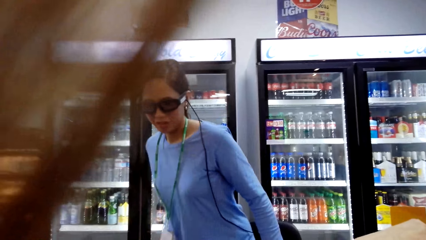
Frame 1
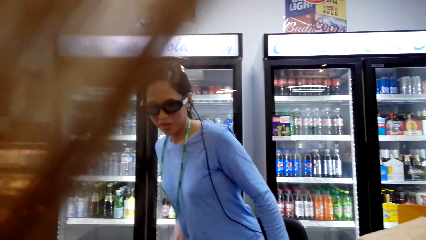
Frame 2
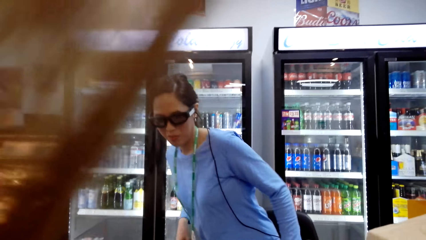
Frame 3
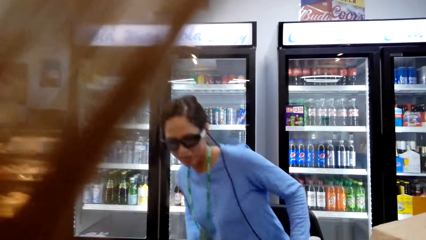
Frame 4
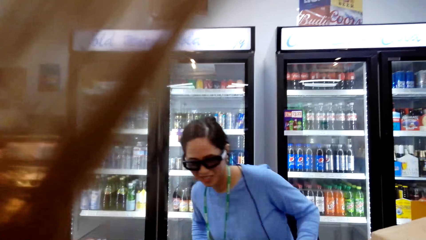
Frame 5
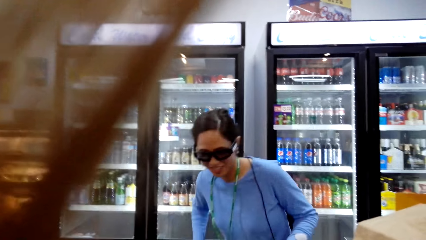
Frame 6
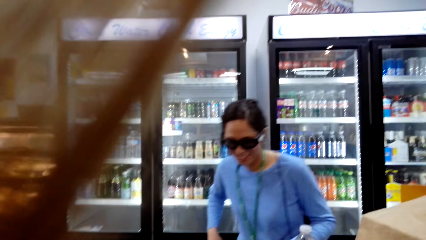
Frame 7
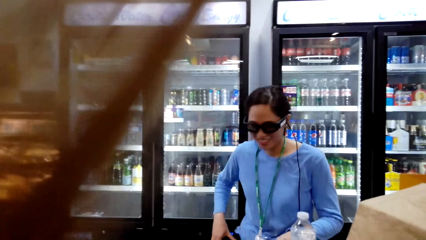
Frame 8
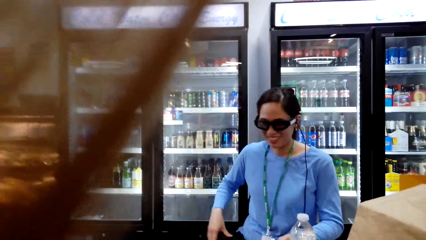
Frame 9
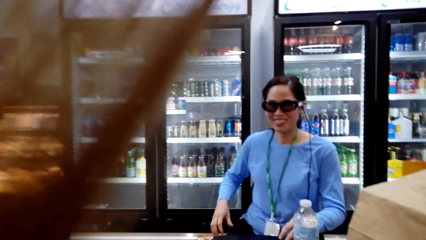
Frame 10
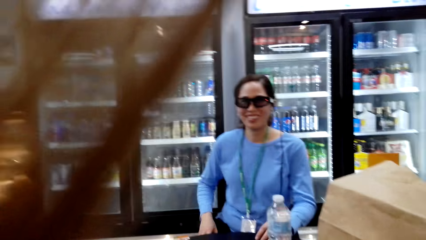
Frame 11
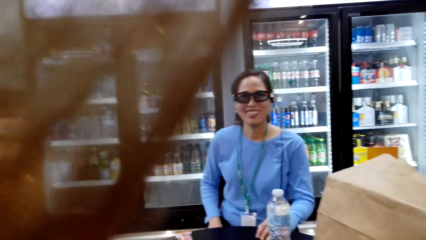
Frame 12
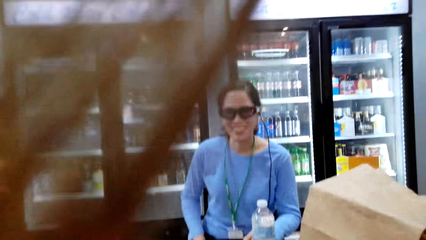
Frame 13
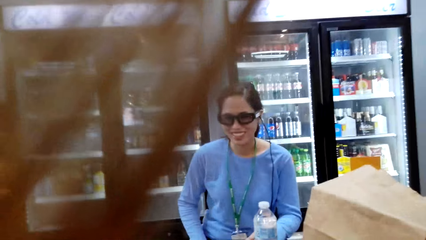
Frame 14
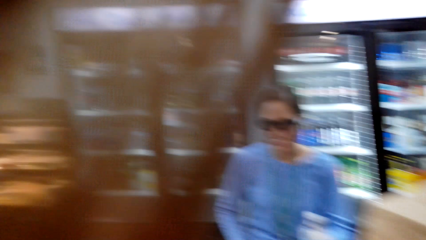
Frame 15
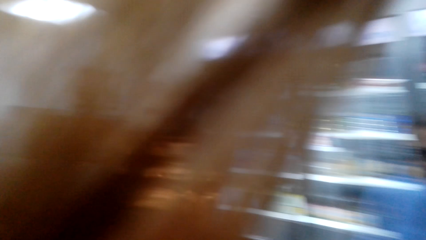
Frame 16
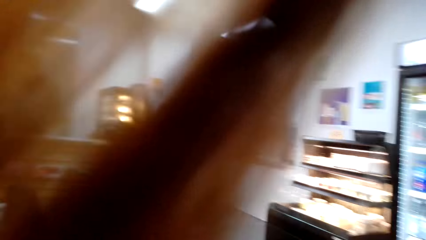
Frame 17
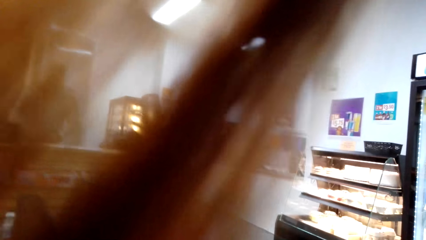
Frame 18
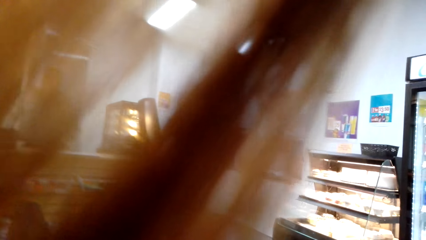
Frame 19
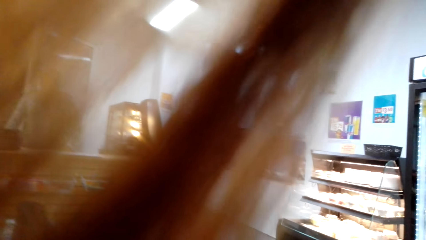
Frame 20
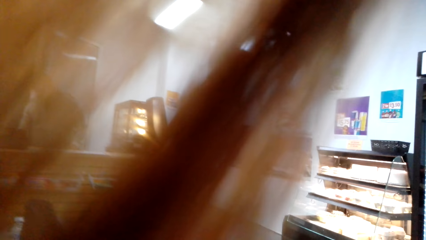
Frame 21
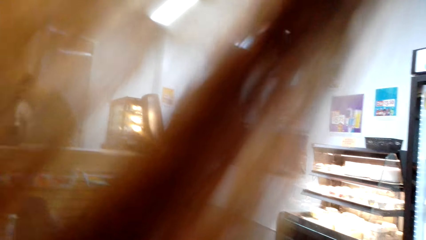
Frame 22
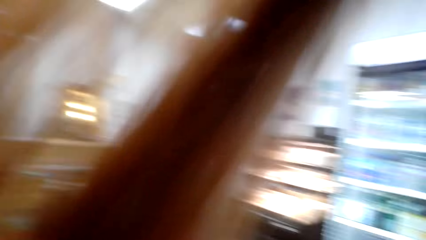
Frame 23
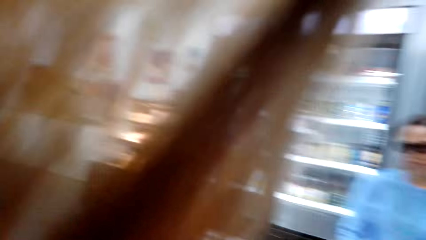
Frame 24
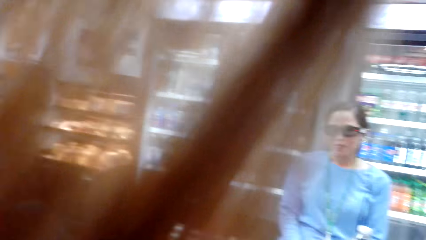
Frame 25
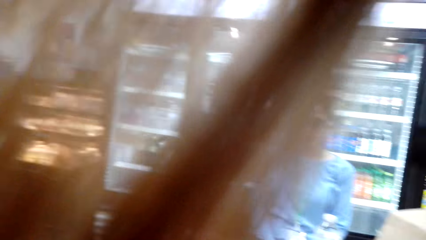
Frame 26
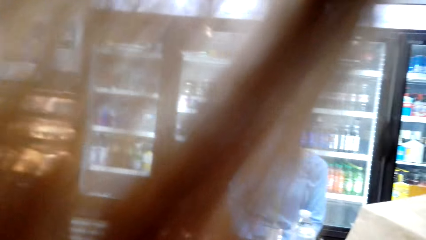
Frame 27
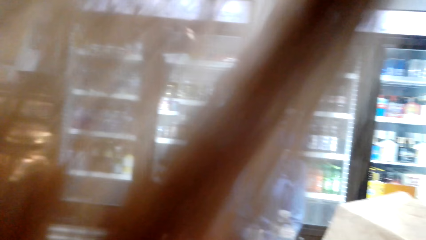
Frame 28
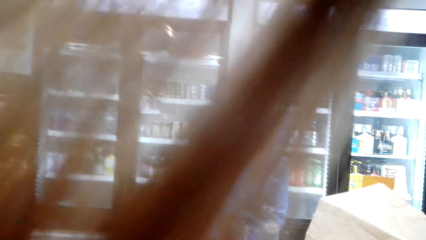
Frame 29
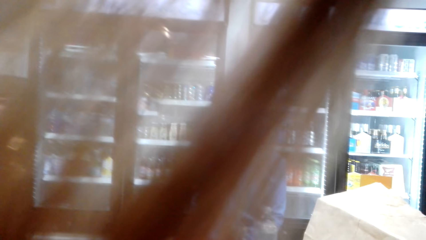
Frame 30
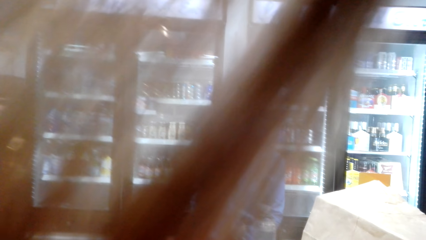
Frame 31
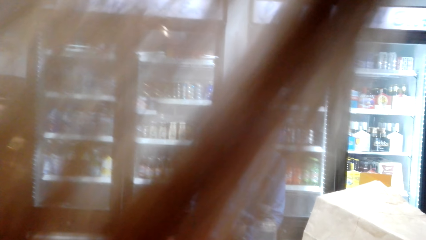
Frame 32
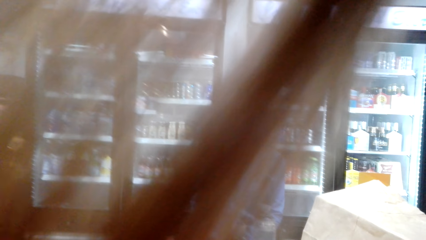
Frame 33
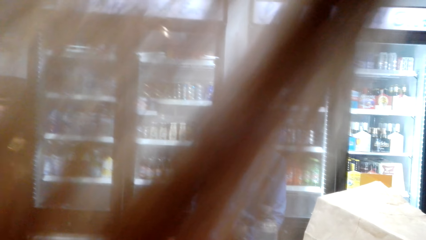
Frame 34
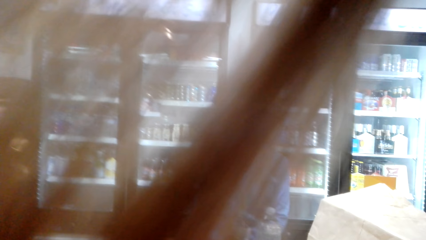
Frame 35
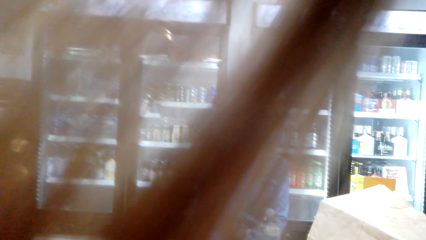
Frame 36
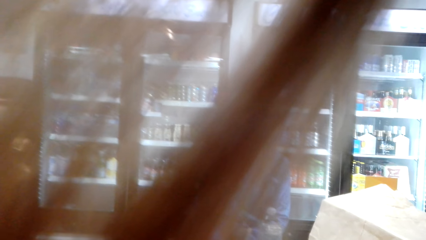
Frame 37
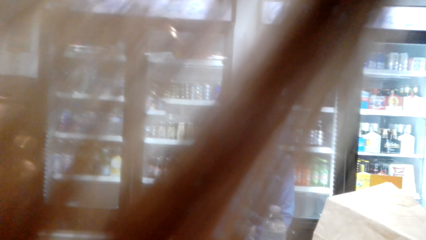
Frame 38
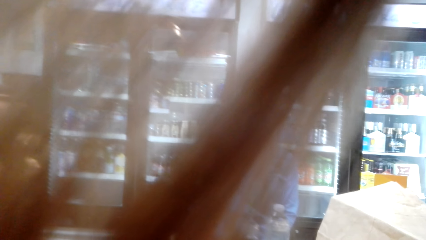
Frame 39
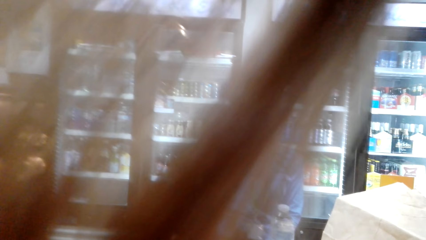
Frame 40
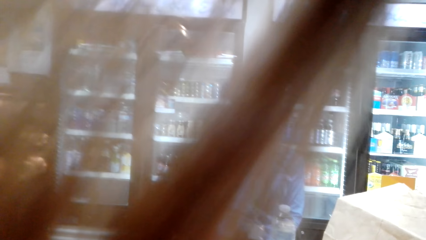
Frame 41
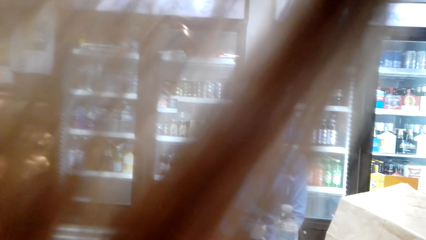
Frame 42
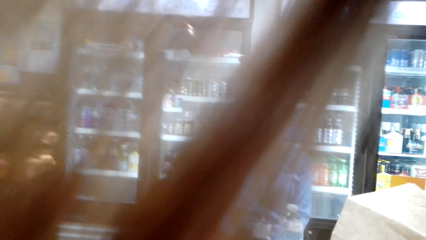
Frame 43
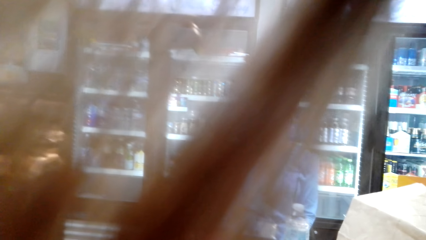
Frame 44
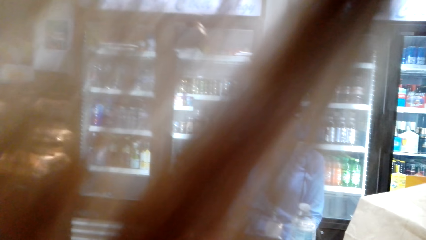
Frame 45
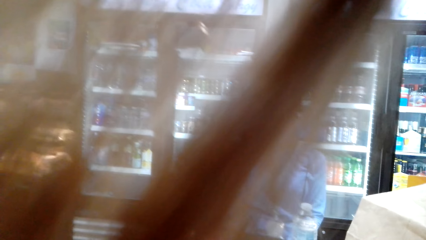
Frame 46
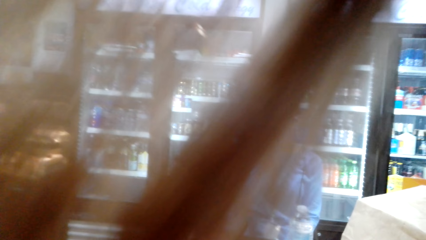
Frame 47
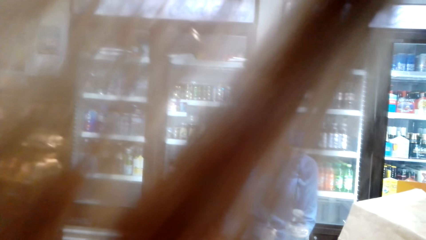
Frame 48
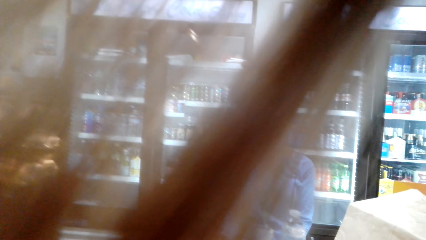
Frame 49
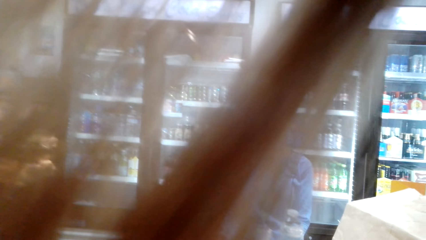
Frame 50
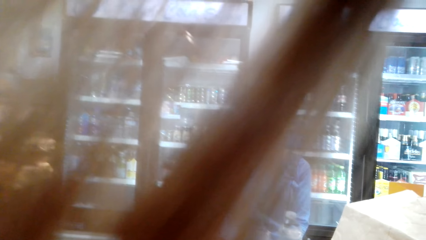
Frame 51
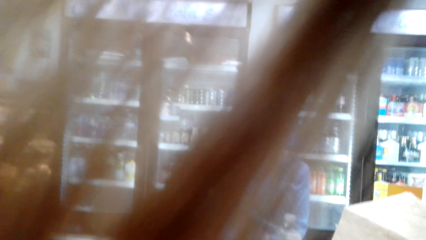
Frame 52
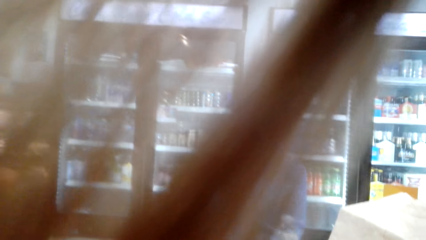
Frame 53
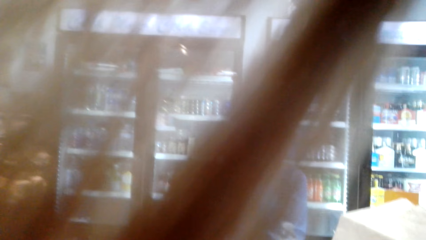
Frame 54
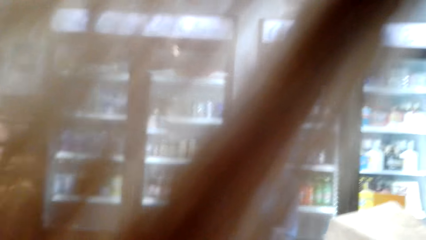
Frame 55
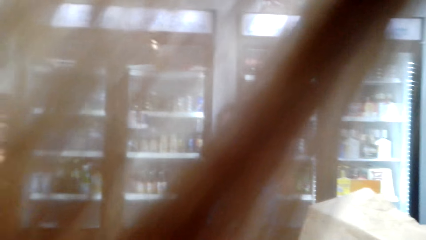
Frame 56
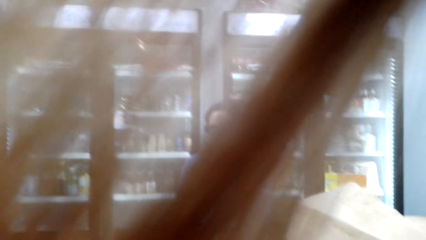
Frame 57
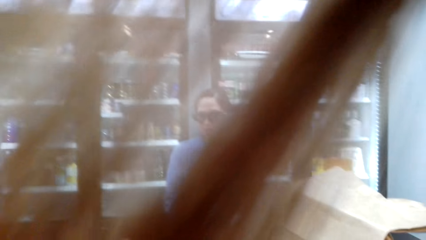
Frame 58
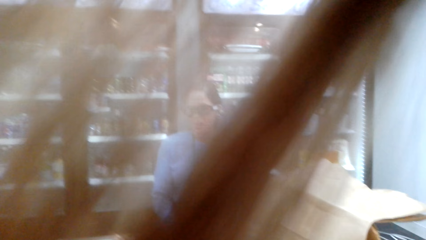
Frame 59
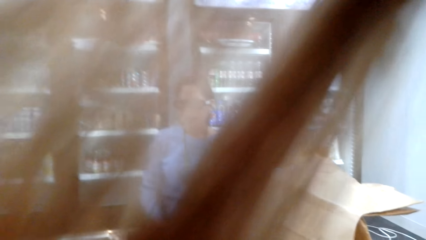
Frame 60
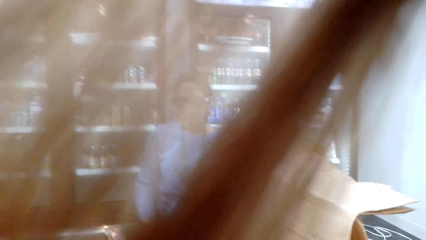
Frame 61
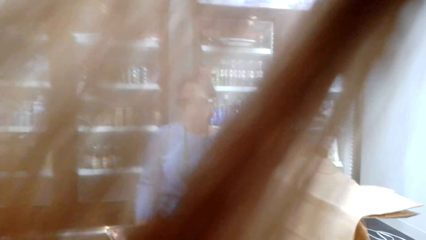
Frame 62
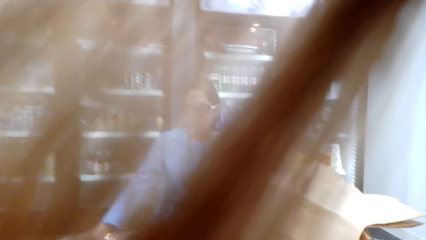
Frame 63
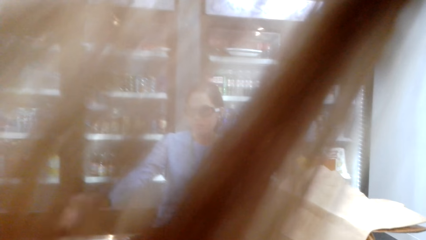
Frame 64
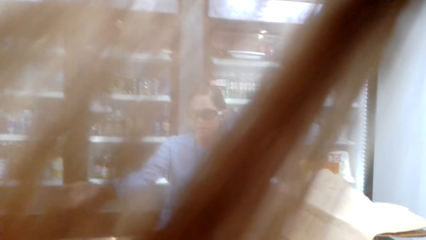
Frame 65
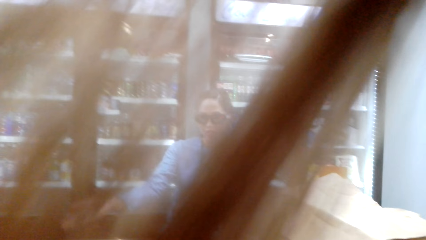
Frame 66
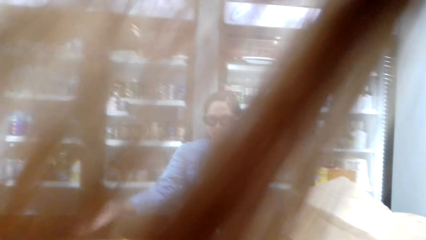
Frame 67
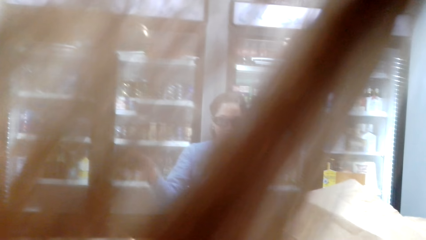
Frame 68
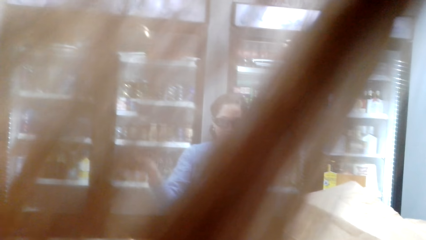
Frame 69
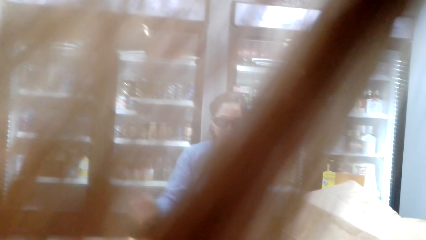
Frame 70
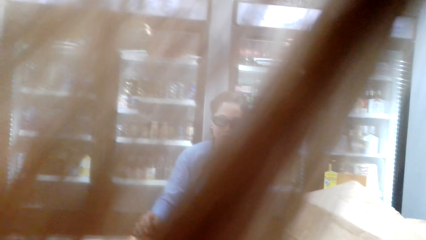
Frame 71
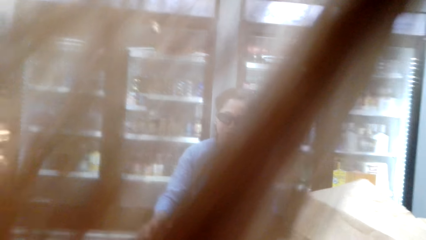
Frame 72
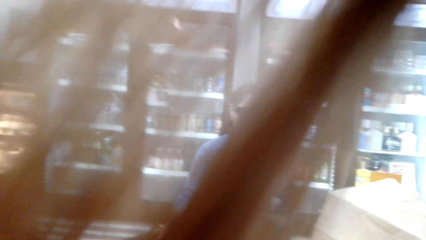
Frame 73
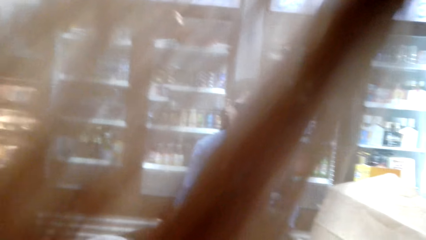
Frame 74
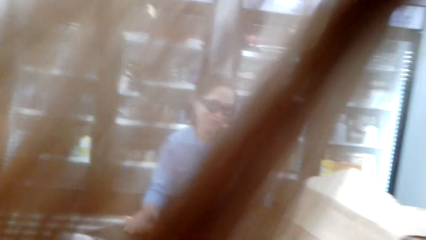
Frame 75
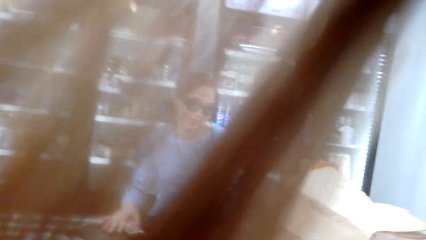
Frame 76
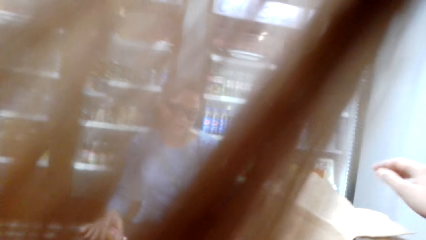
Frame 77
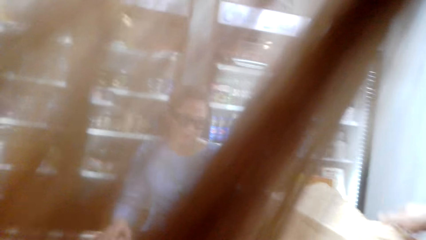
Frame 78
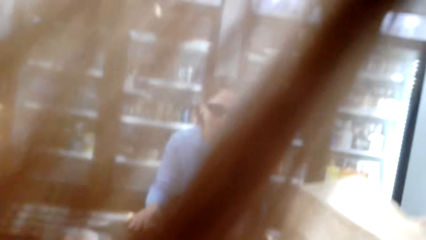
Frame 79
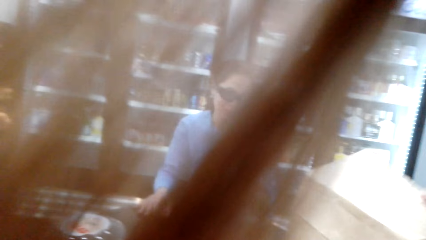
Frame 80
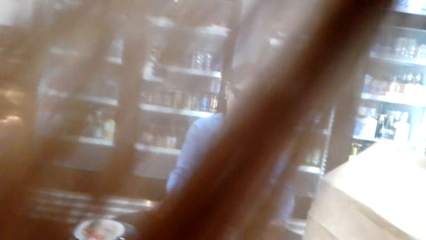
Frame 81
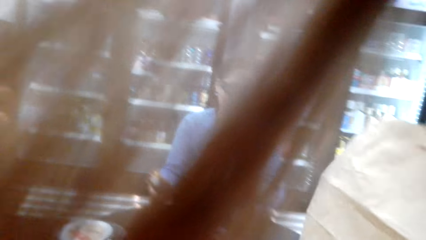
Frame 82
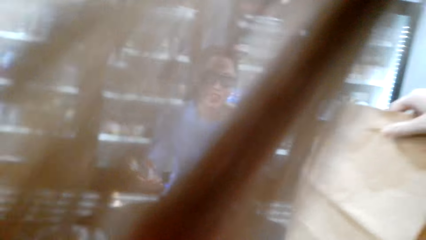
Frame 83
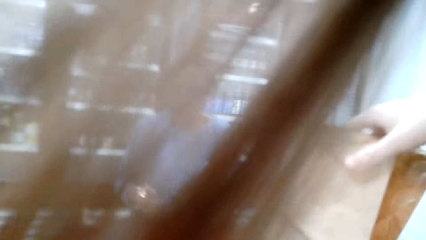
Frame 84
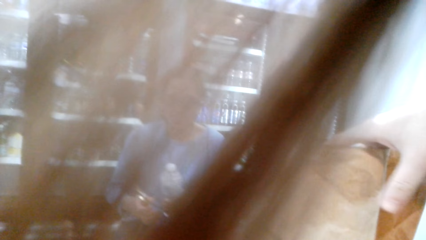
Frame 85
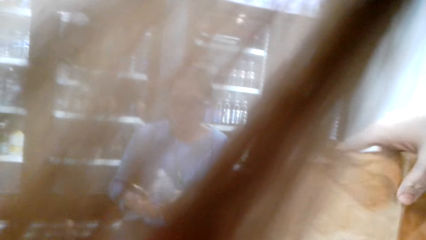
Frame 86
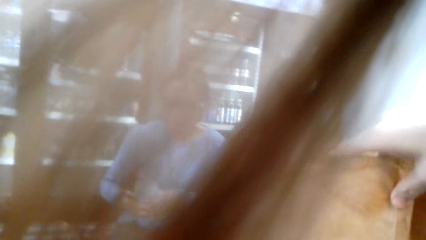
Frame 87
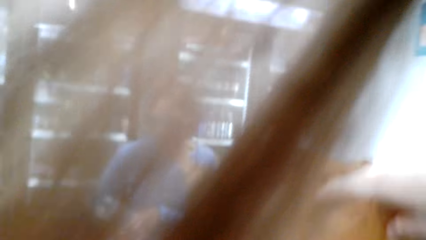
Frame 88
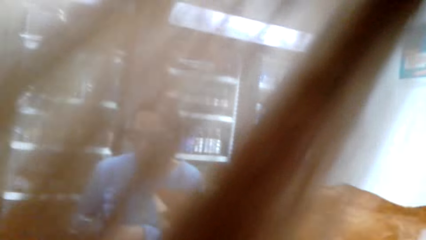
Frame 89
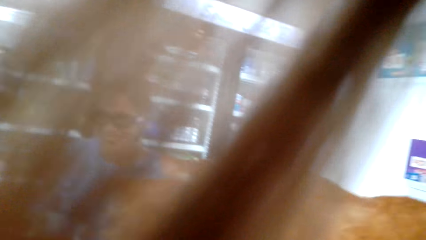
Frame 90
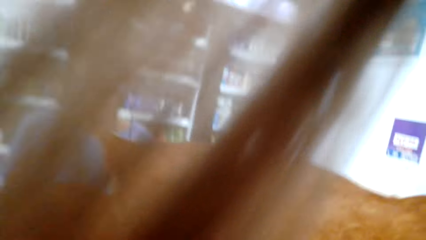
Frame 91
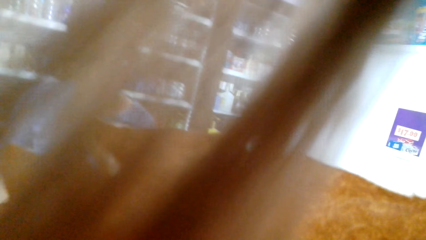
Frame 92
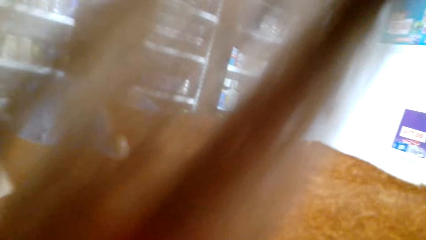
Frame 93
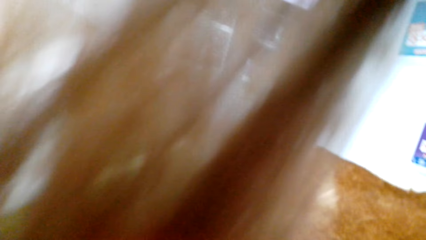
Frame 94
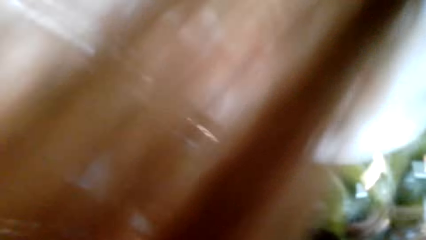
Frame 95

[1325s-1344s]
The woman sits. The camera wearer looks around. They pick the khaki bag.
